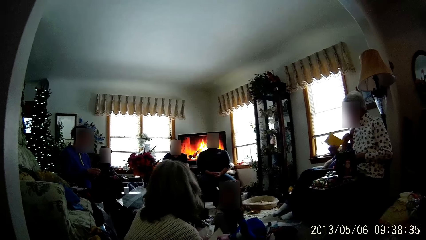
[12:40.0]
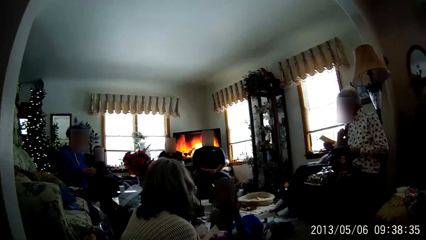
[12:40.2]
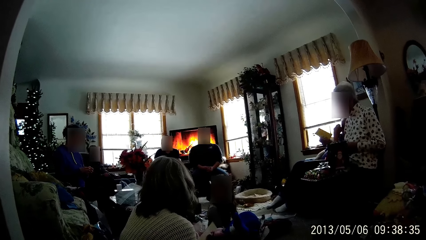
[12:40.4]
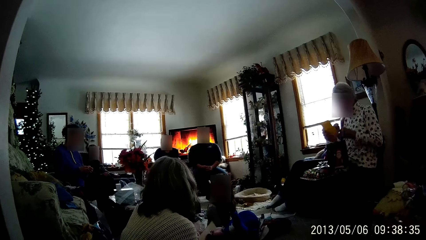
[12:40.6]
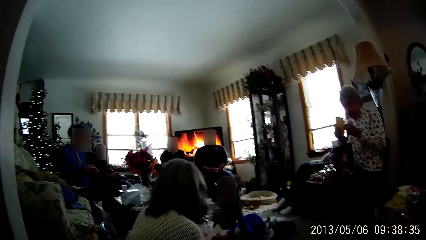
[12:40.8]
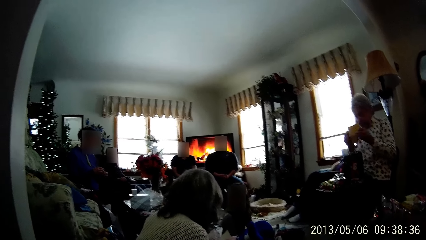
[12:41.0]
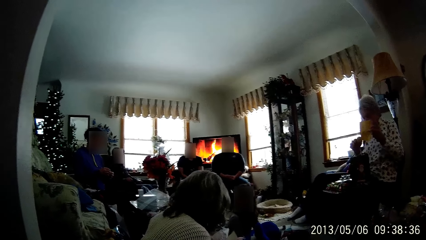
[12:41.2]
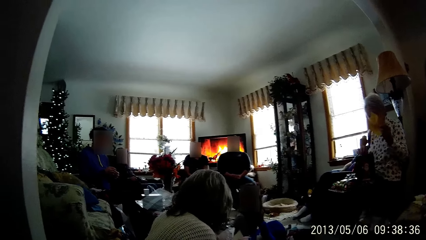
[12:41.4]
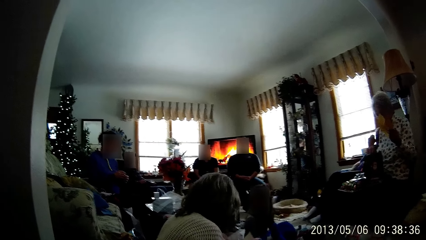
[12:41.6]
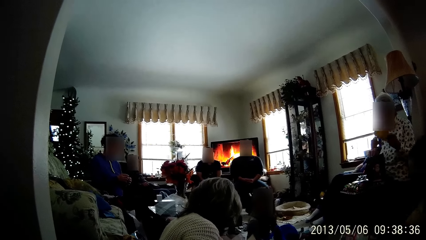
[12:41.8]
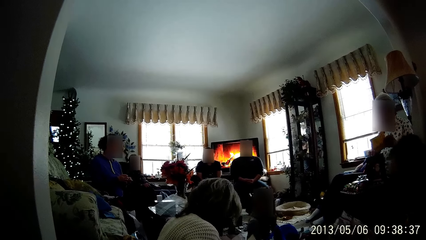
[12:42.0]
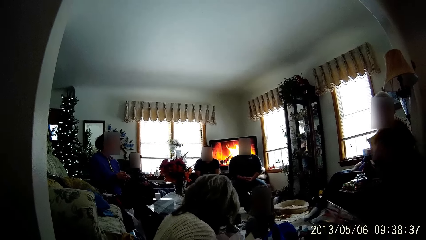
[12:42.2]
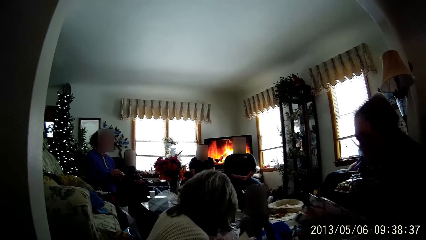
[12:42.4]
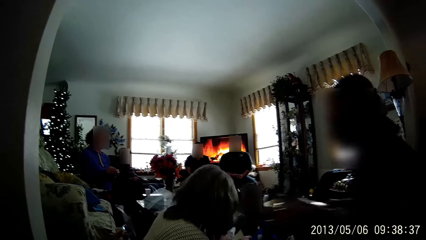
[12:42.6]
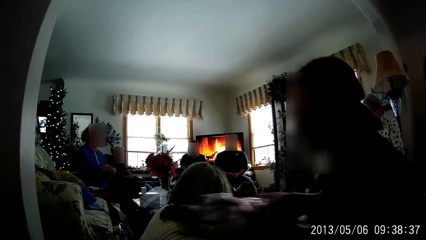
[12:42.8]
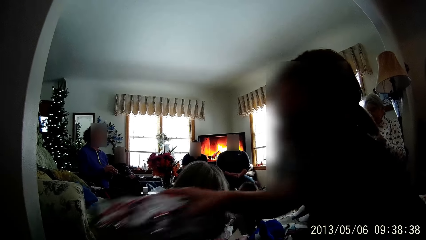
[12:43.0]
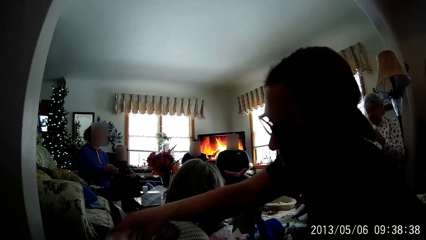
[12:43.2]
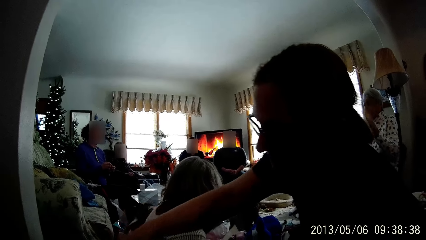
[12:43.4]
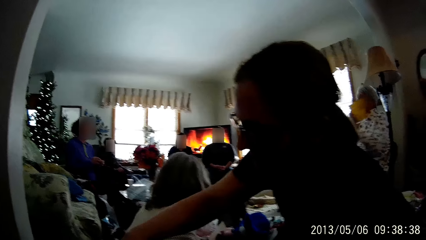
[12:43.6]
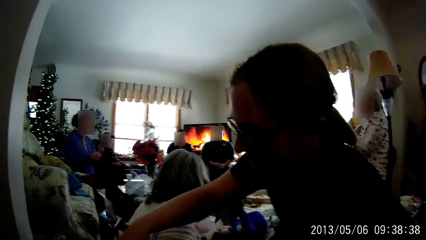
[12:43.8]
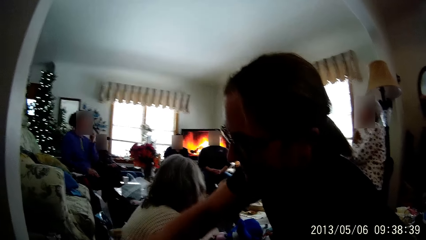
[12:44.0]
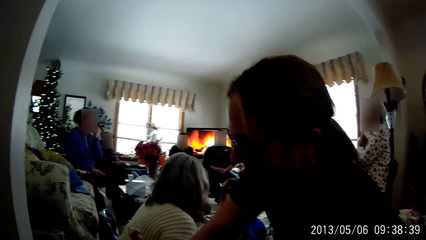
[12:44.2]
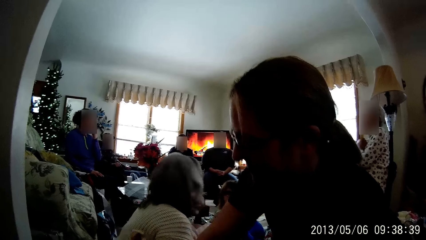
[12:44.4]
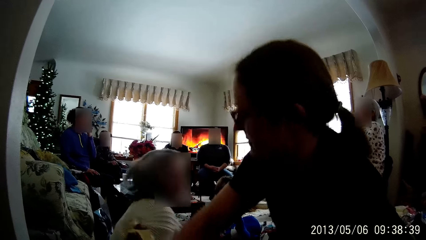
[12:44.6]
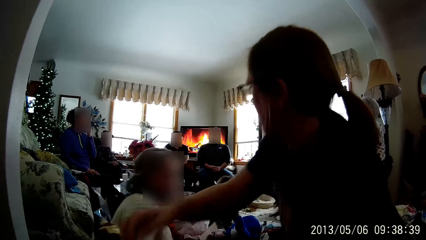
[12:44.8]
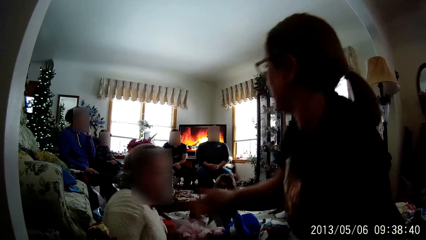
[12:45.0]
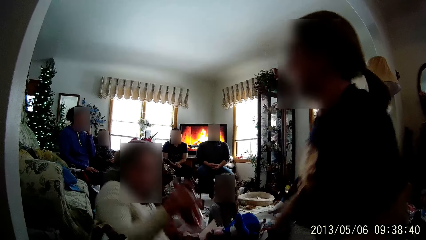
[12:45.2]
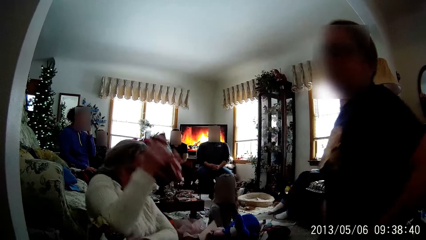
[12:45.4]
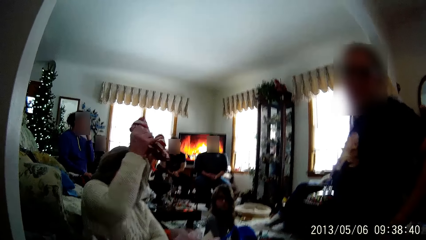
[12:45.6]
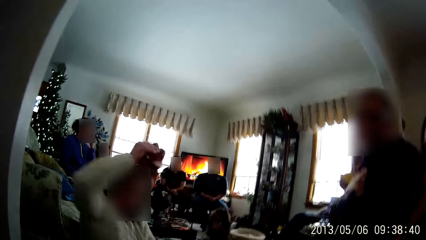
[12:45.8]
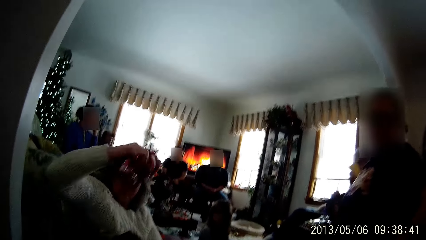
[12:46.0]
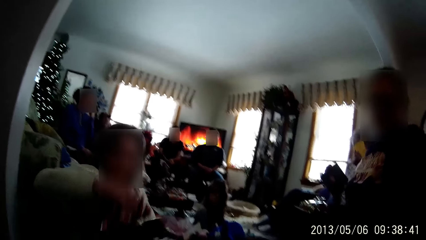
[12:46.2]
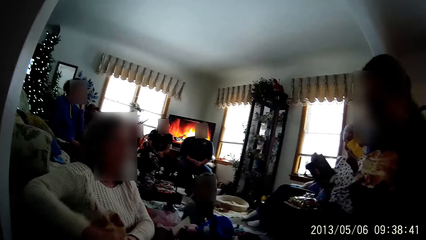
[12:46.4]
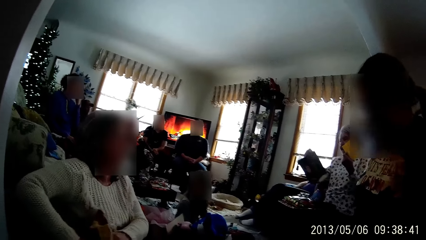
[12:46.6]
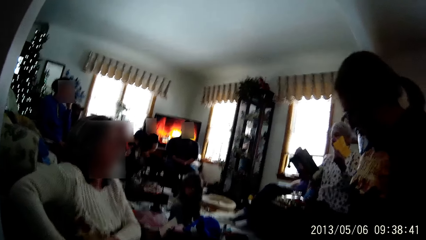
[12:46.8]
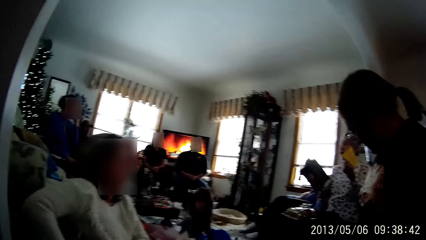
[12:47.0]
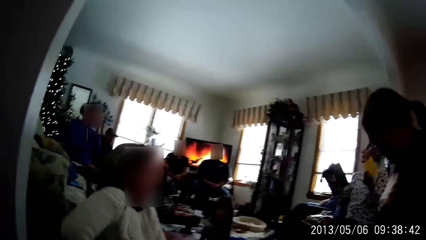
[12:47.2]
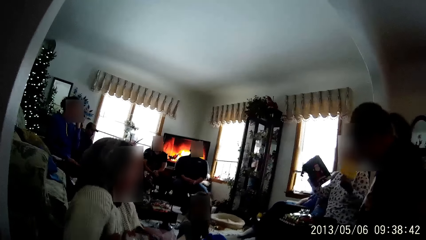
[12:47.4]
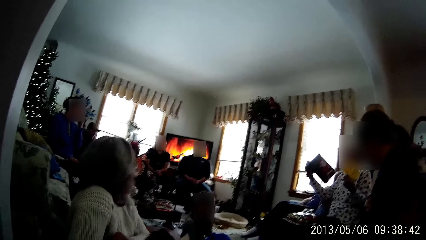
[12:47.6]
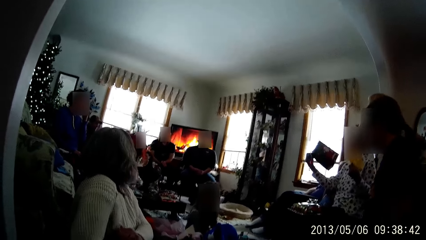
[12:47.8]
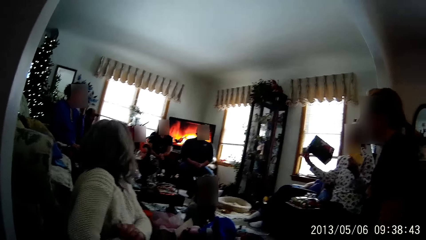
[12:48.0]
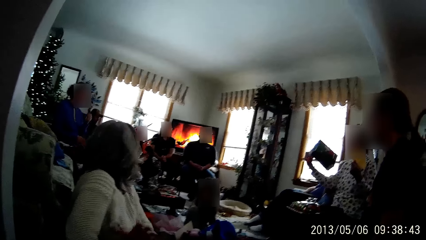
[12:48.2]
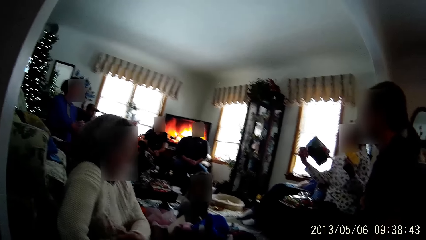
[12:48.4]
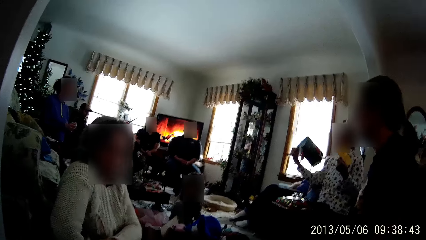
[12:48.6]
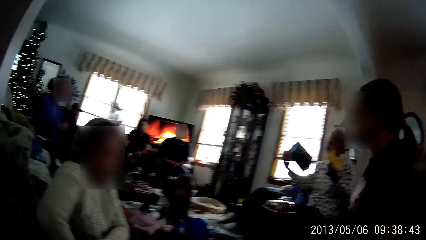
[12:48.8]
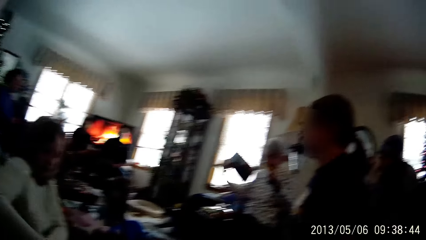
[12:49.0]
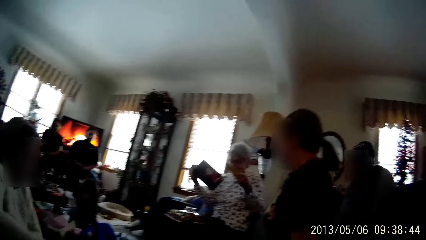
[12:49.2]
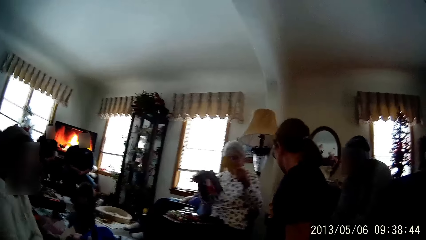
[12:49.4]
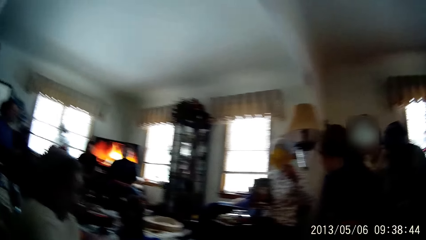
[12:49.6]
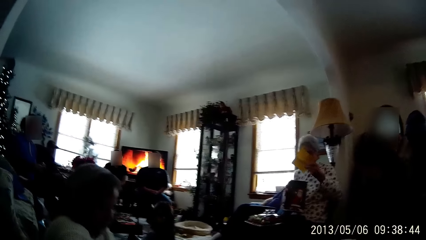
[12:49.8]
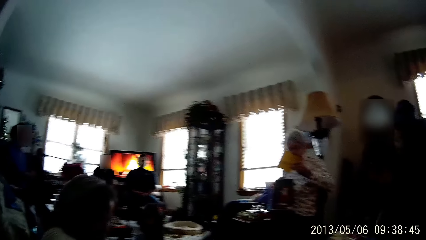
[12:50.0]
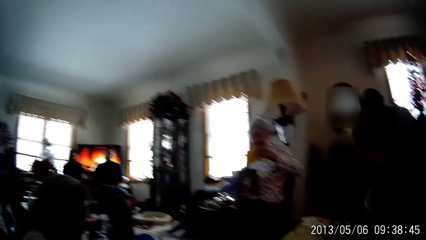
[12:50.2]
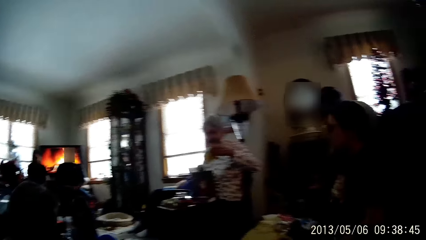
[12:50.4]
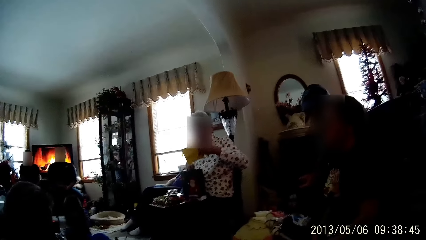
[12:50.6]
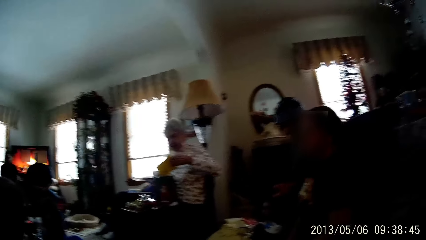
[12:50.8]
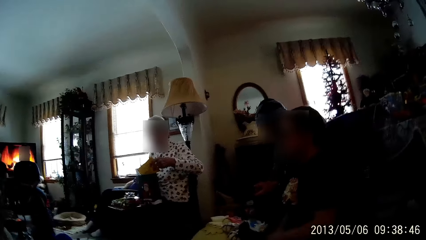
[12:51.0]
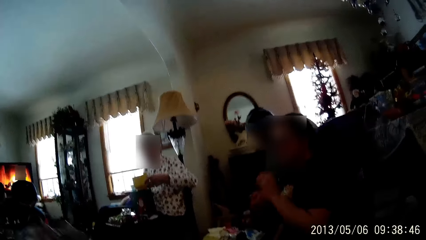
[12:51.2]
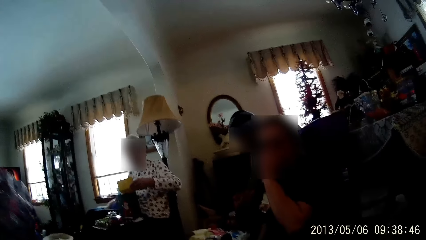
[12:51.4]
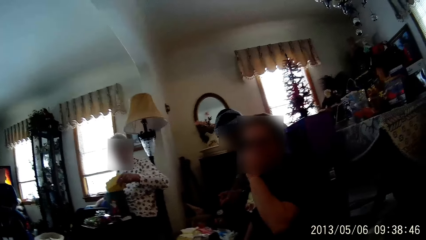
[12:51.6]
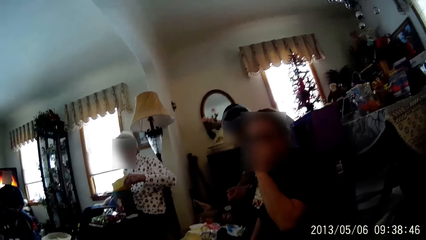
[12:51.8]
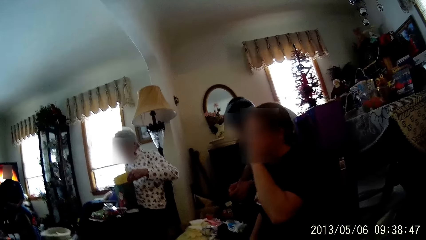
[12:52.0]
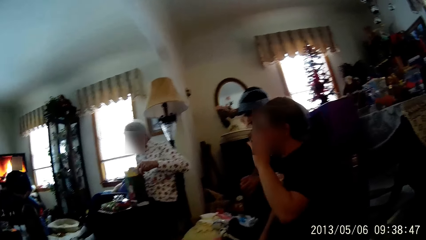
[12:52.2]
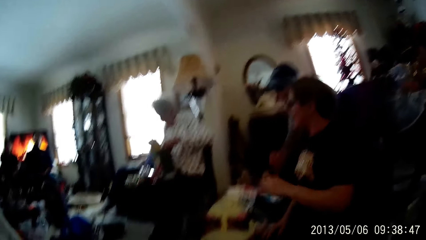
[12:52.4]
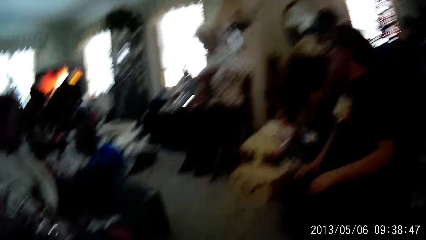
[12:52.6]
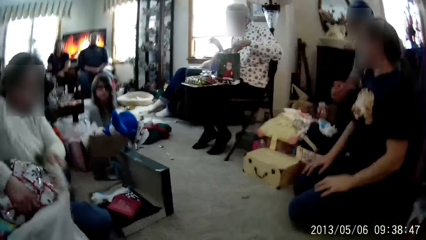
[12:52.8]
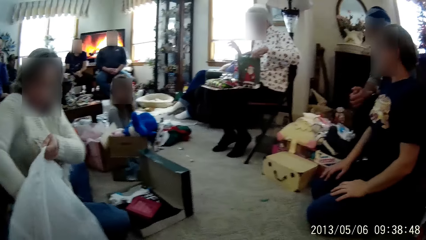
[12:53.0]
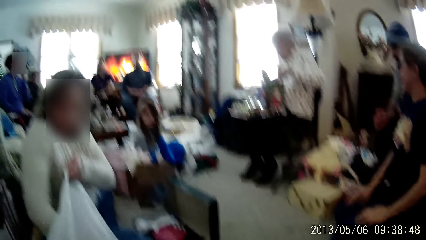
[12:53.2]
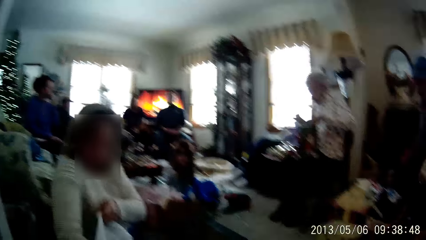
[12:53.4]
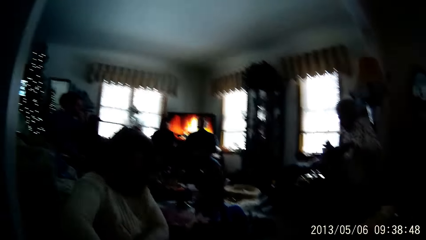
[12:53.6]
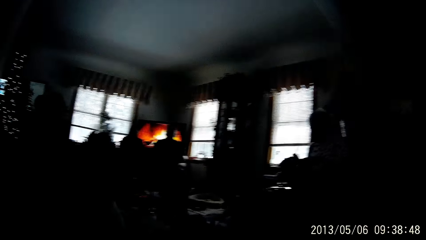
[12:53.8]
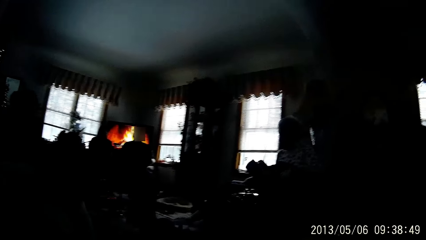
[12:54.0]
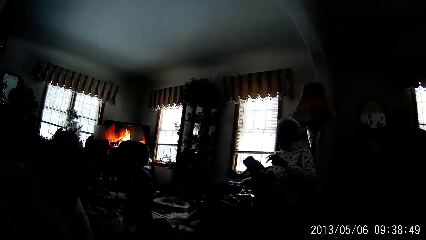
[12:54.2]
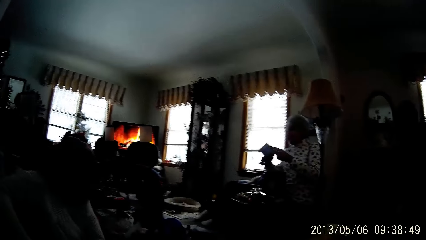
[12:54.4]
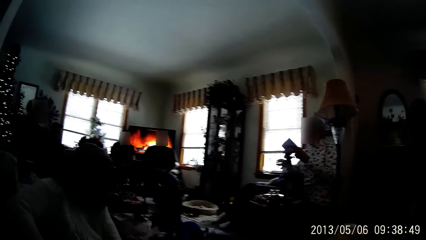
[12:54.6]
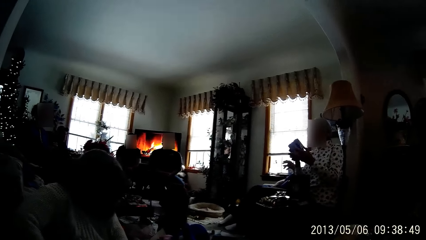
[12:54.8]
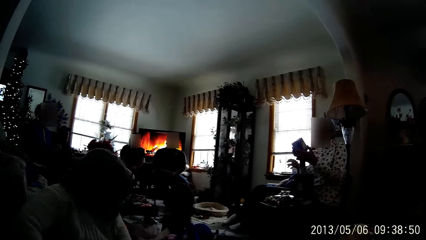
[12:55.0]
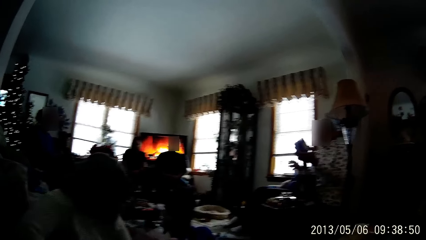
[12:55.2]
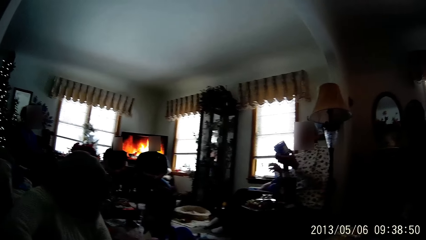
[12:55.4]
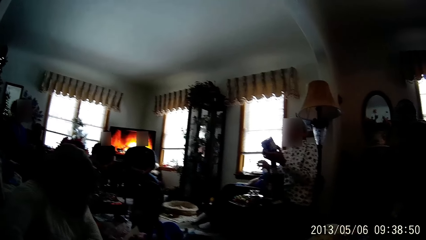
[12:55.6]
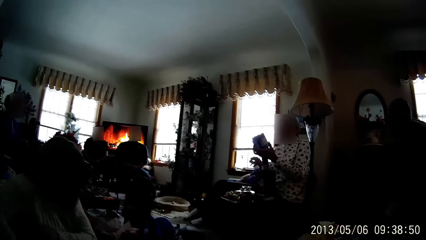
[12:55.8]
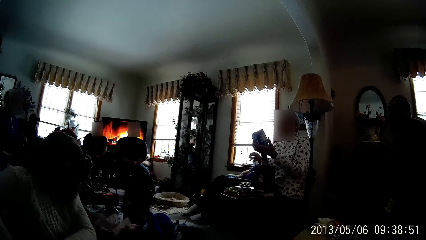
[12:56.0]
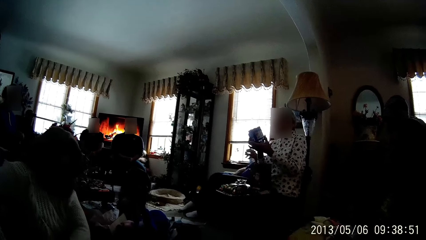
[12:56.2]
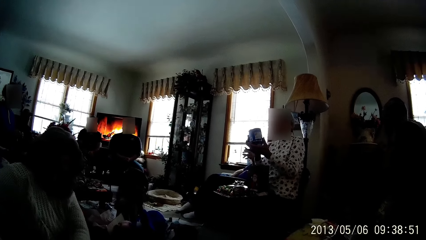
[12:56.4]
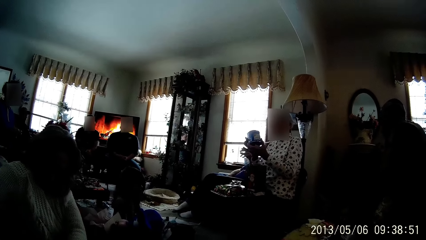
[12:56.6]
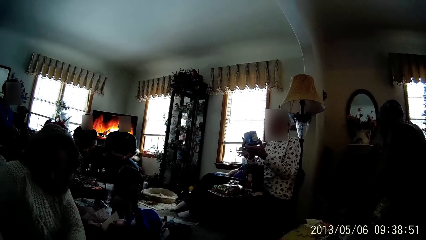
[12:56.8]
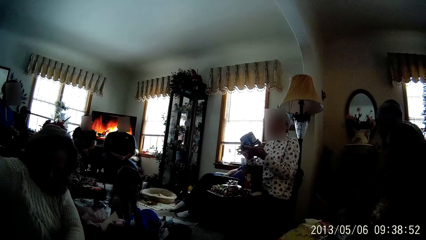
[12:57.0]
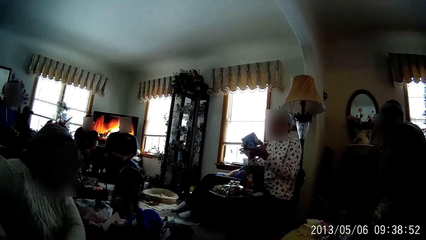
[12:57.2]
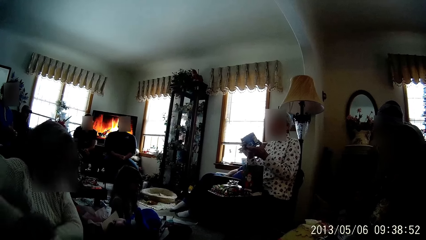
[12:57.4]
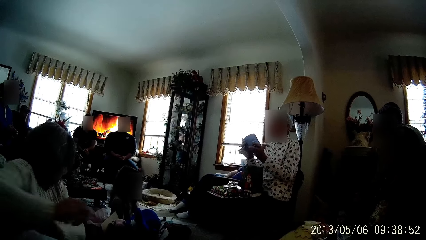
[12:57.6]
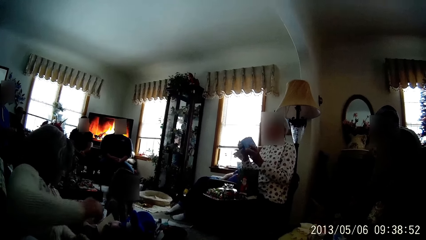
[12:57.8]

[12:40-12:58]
The woman drops the balloon in her right hand into the box on the living room floor. Another woman drops a nylon in her right hand into the bag of nylons on the living room floor. A third woman carries the gift bag from her lap with her right hand, examines the gift bag in her hands, drops the gift bag in her right hand on her lap, and puts the card in her left hand into the gift bag on her lap. The first woman touches her face with her left hand. The second woman puts a nylon in her right hand into the bag of nylons on the living room floor. The third woman examines a can of cookies in both hands.
